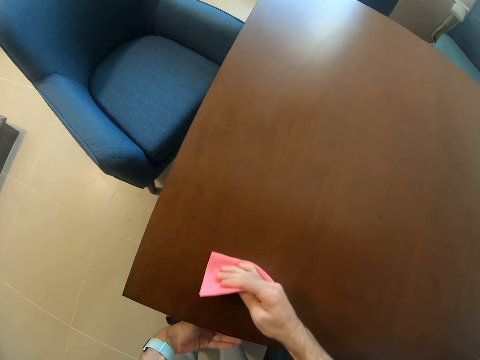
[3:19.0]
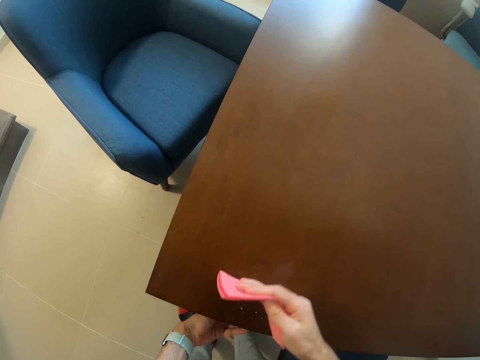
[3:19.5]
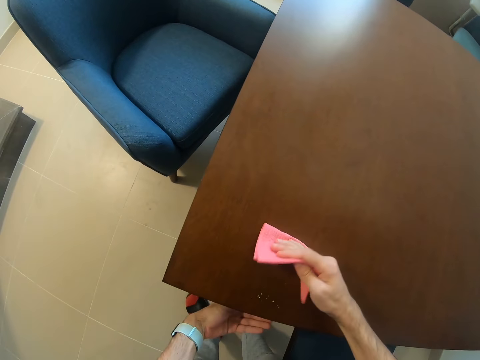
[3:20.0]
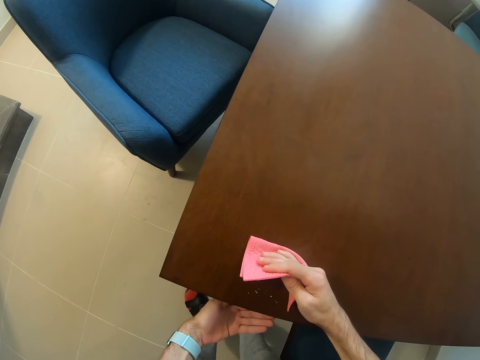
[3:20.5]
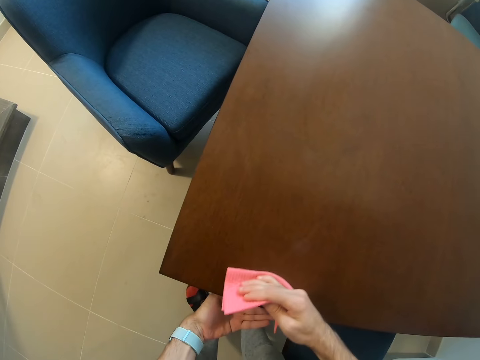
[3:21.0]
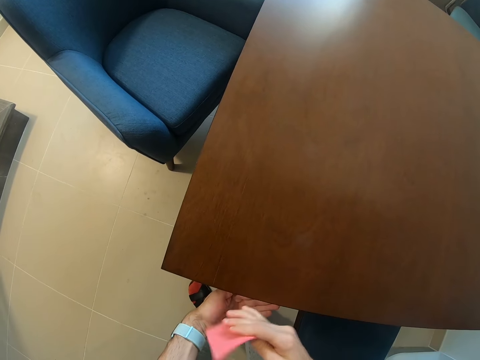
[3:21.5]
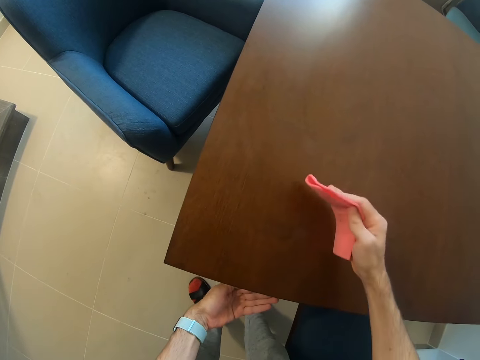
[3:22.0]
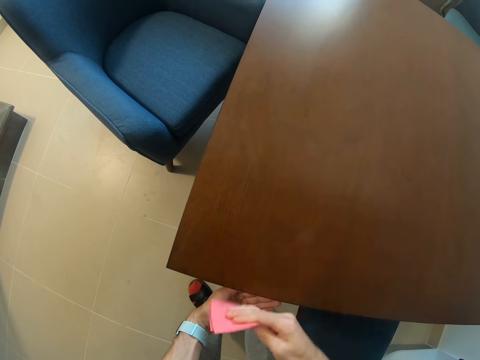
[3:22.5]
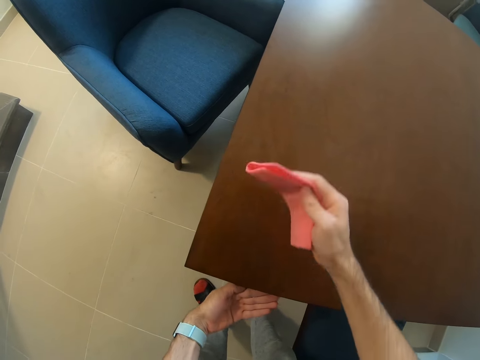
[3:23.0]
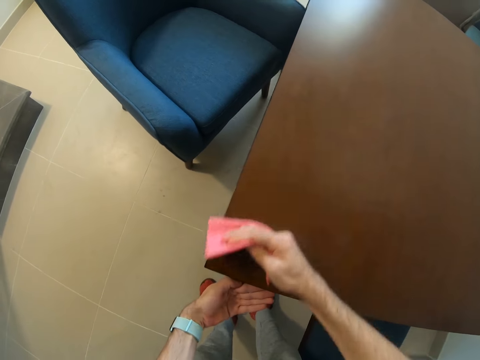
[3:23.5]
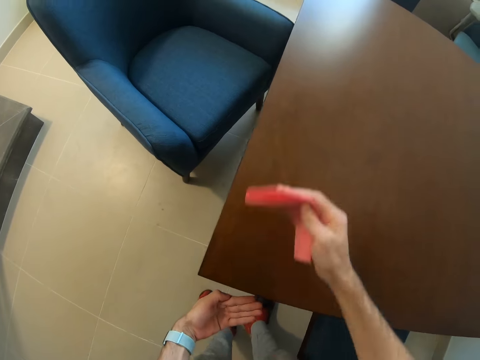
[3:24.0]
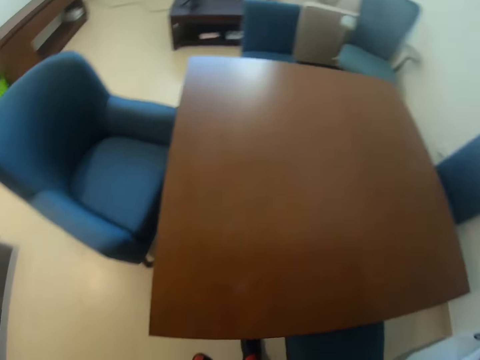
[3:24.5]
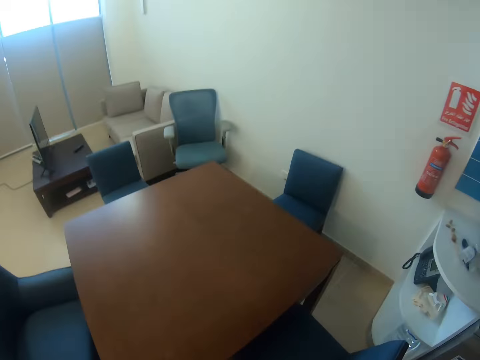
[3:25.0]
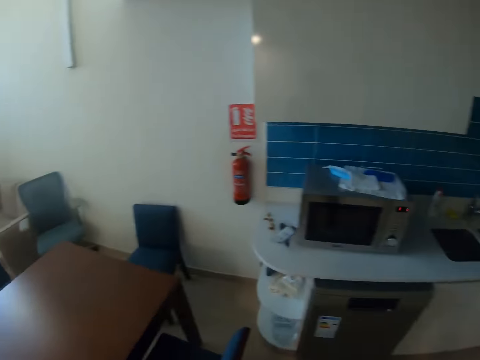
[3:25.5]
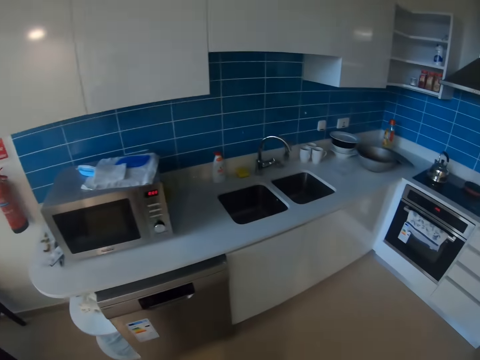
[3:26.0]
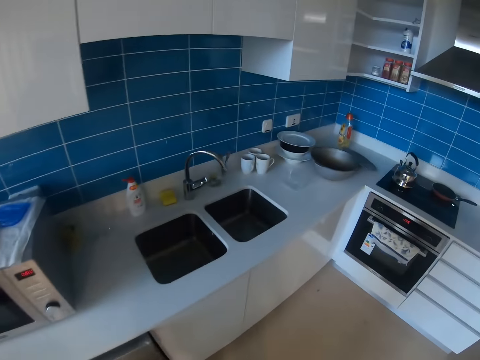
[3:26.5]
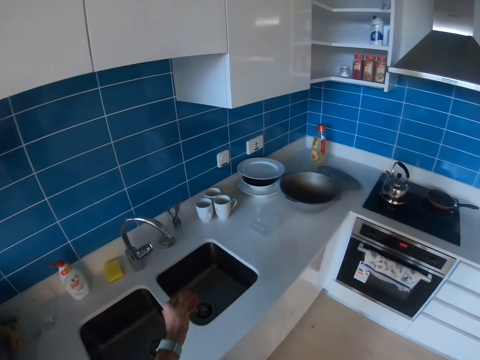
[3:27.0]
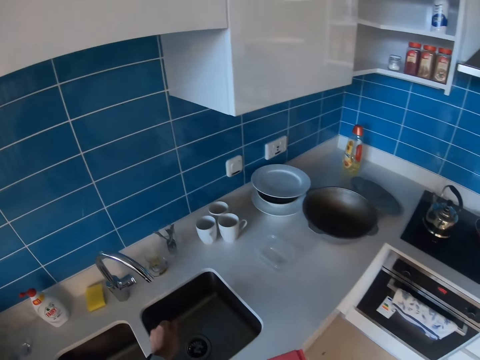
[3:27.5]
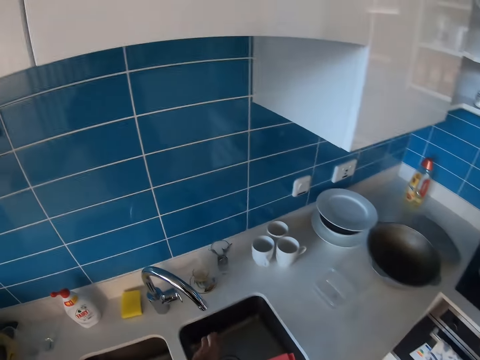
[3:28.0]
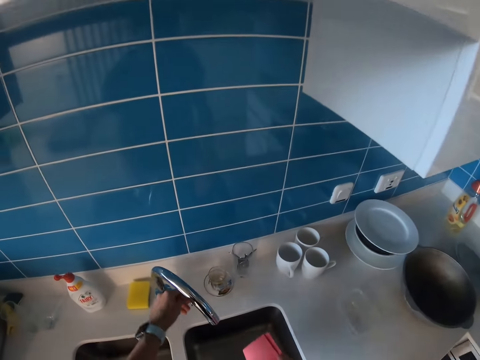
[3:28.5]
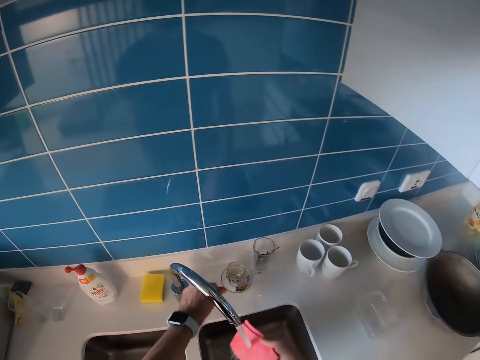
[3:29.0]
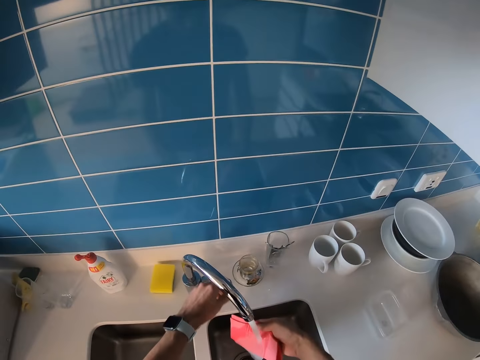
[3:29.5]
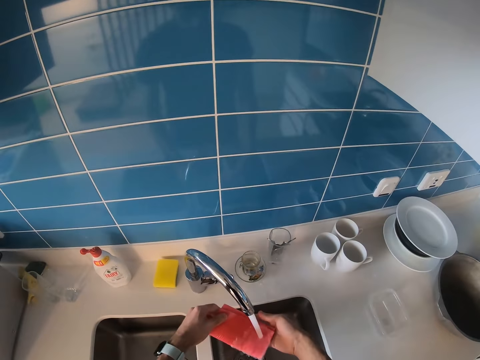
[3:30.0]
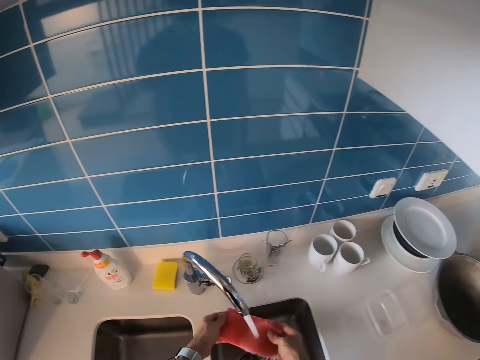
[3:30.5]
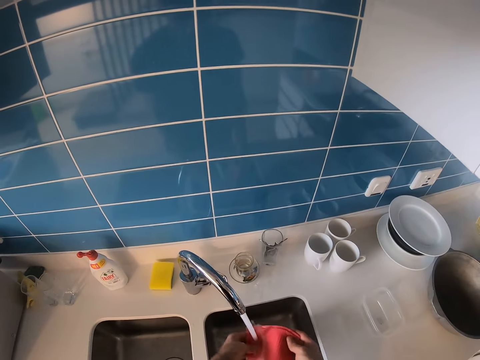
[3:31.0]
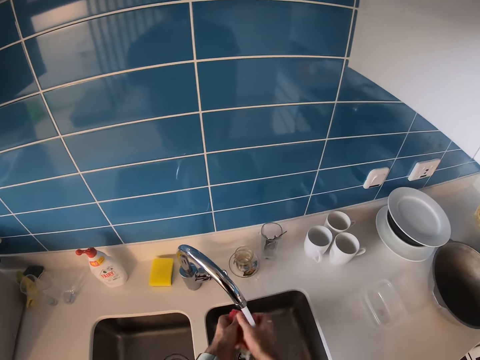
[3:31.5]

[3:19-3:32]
The camera wearer puts the dust on the left hand. They walk toward the sink, turn around and walk in the kitchen. They pour the dust in the sink. They open the water tap. They wash the wipe towel.

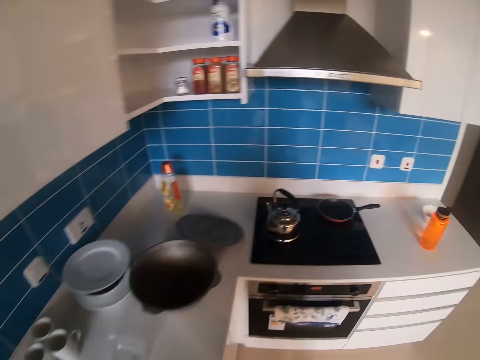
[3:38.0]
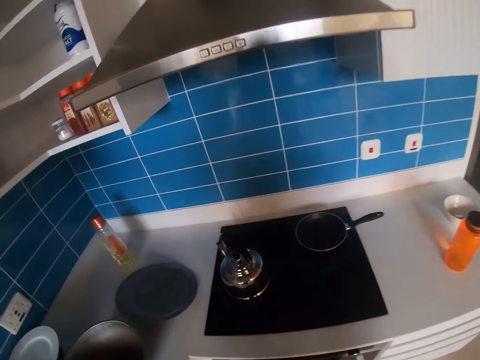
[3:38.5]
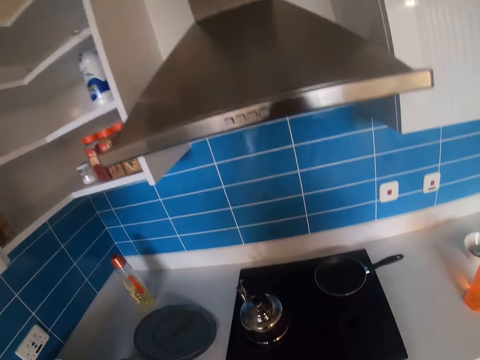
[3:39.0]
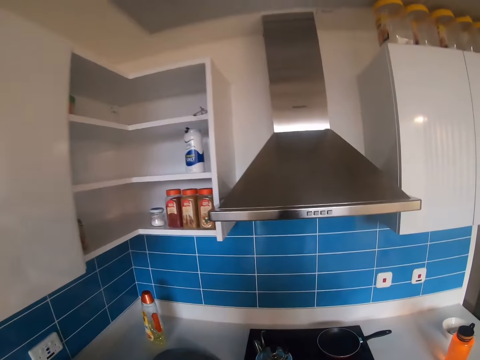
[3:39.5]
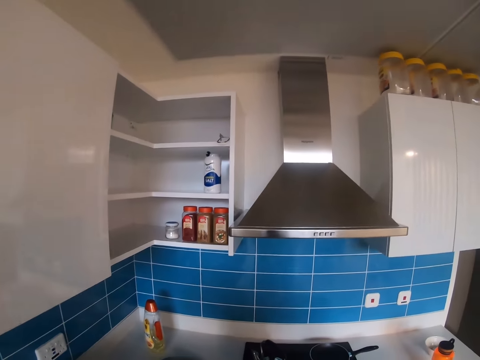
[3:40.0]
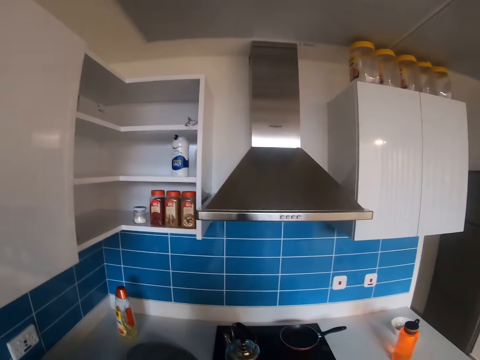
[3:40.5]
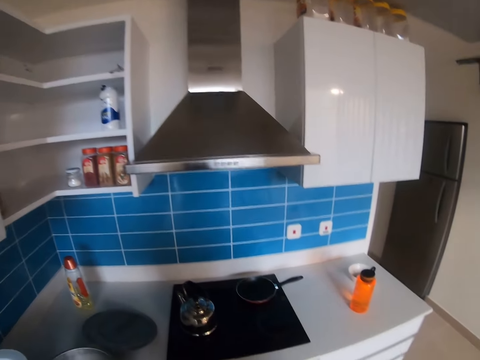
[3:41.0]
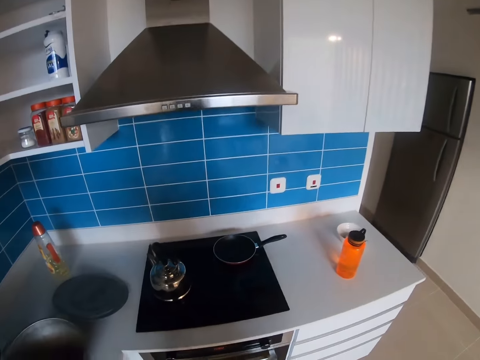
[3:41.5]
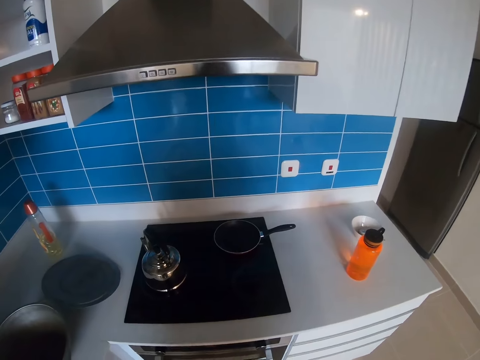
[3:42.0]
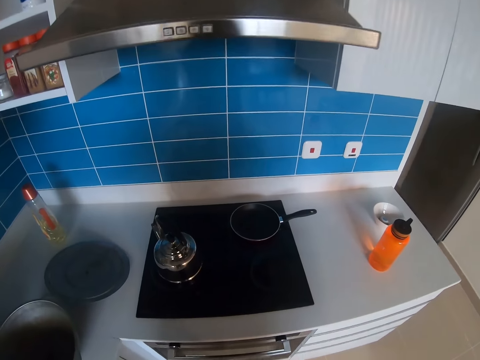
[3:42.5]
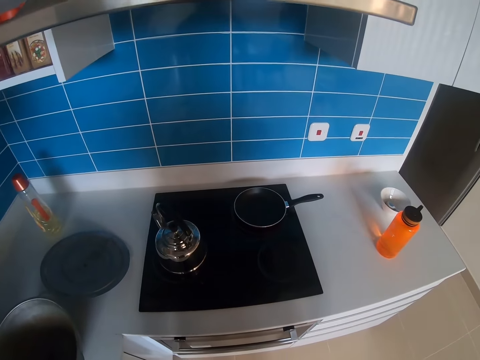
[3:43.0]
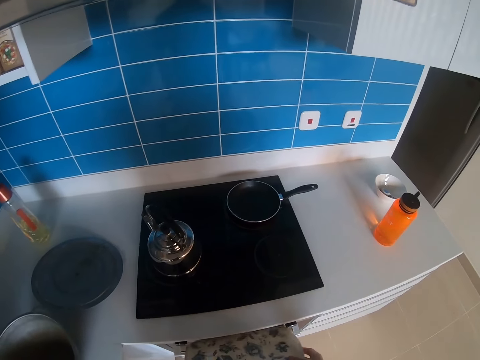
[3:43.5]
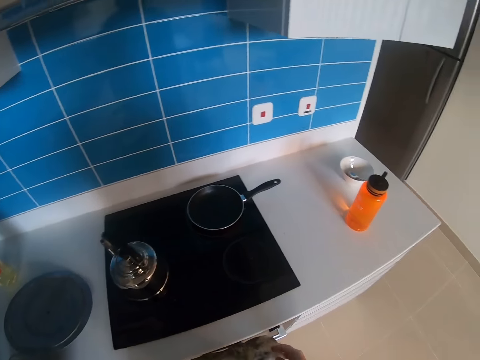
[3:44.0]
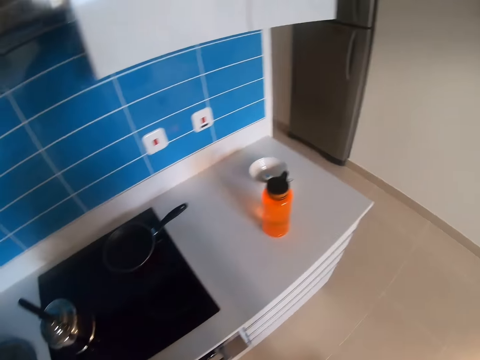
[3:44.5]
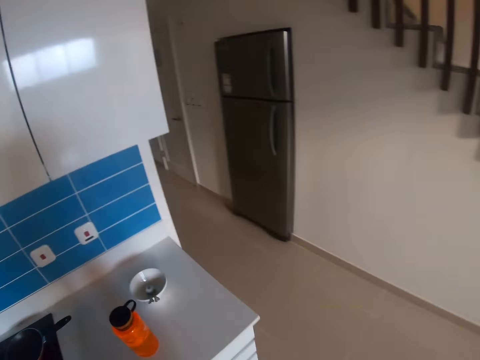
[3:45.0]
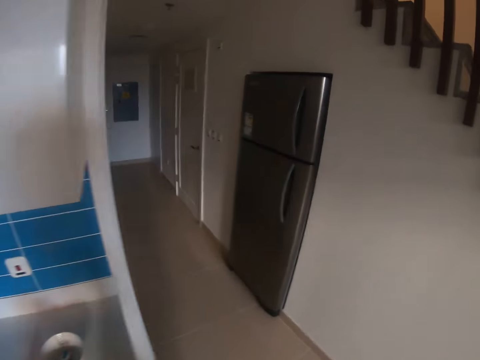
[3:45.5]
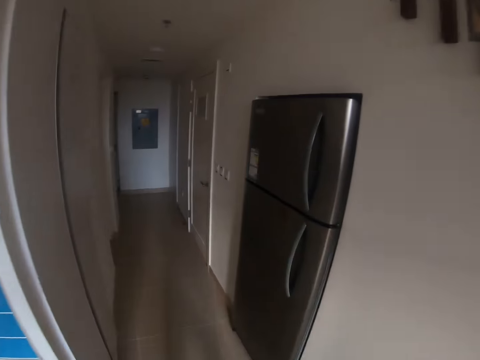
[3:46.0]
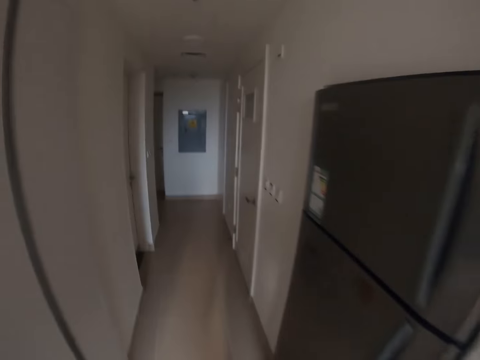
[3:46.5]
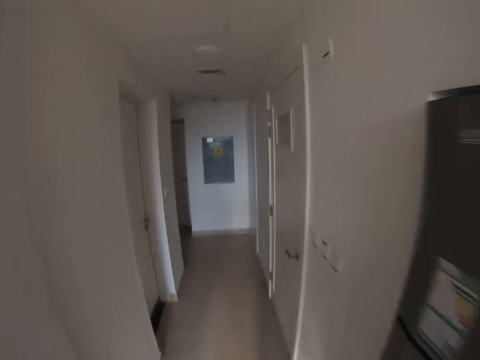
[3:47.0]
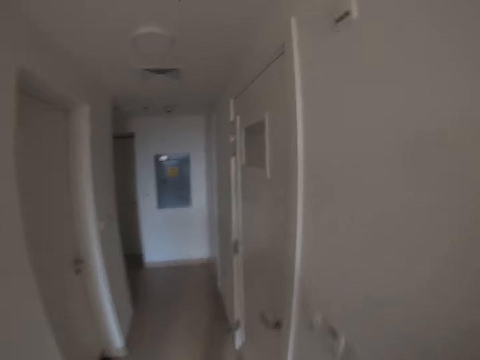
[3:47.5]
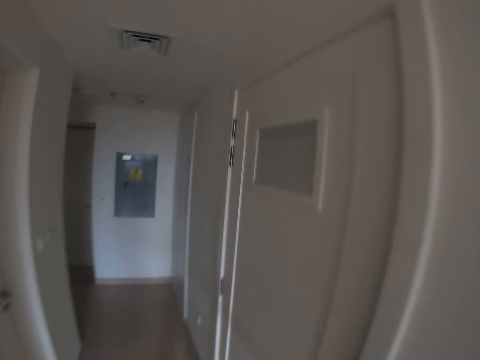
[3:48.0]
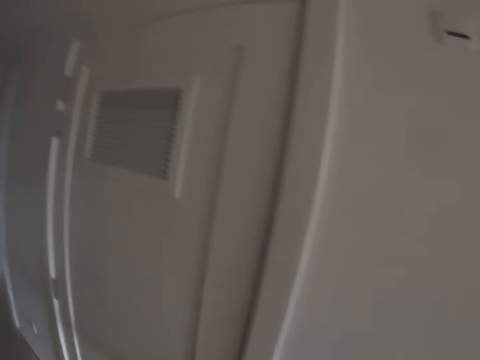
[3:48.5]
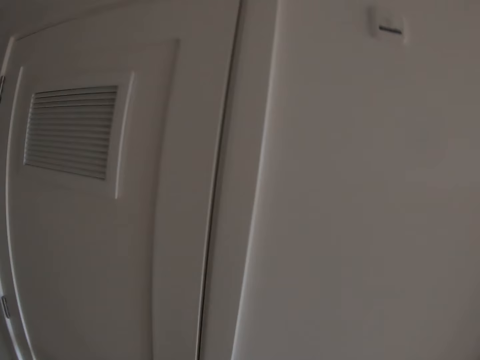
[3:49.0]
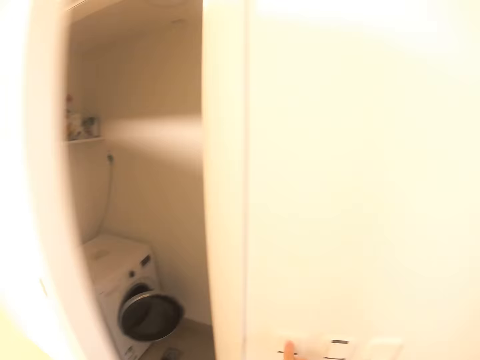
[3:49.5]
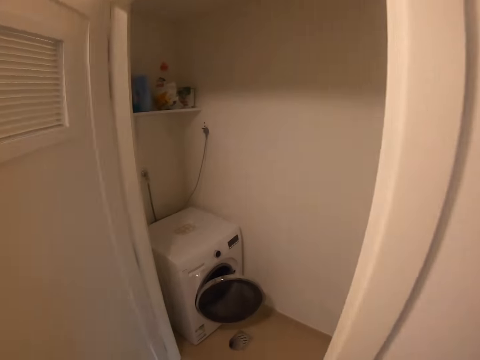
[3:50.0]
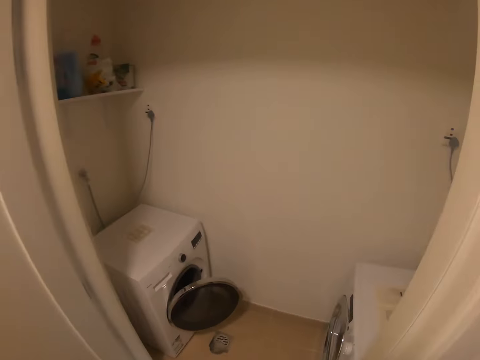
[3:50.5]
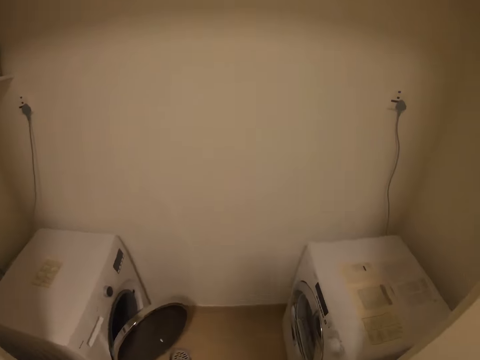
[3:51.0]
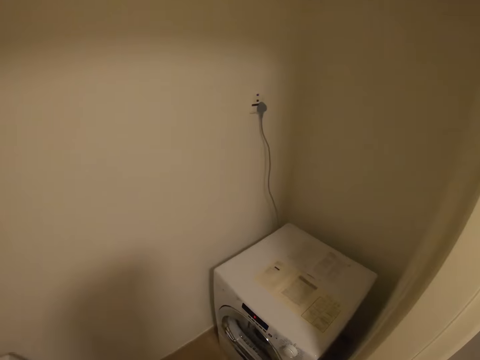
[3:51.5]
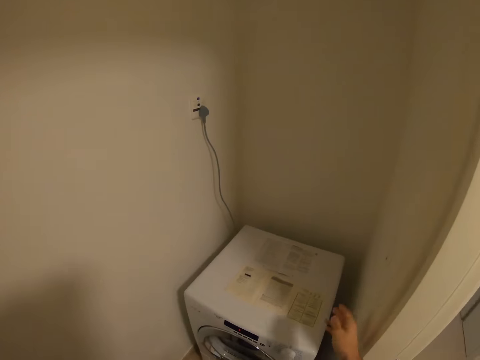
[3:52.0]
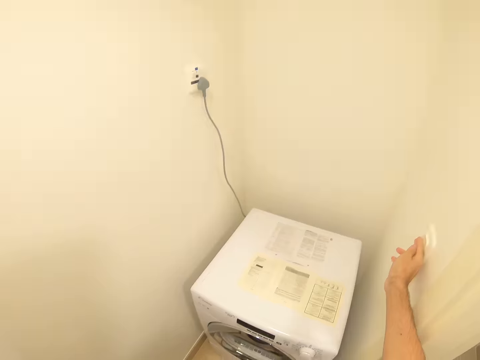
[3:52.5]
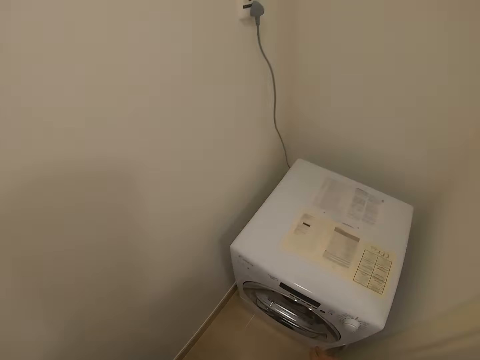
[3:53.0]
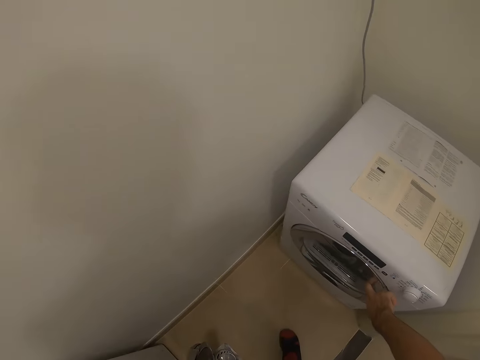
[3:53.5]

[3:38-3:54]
The camera wearer moves toward the cooker and turns around. They look around the kitchen. They hang a towel at the cooker. They walk in the house. They open the door. They move into the room. They switch on the light.
